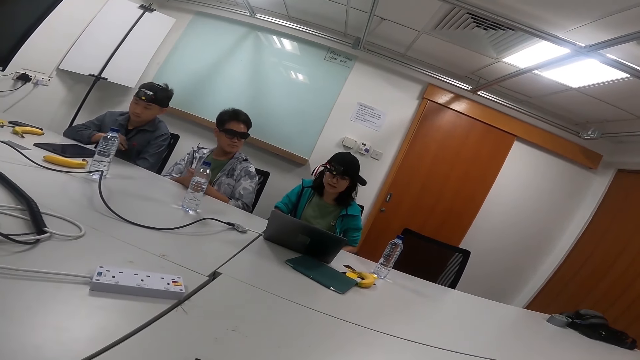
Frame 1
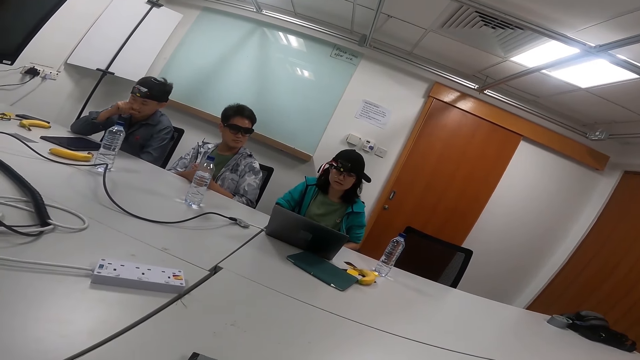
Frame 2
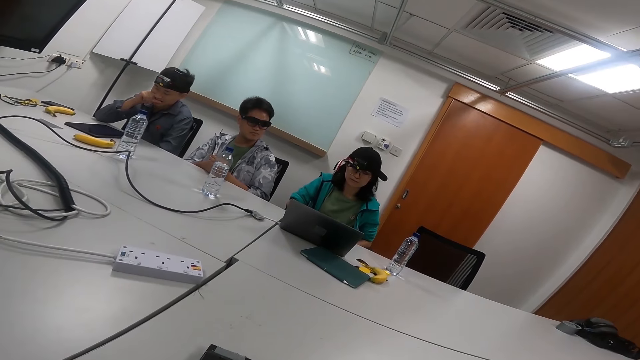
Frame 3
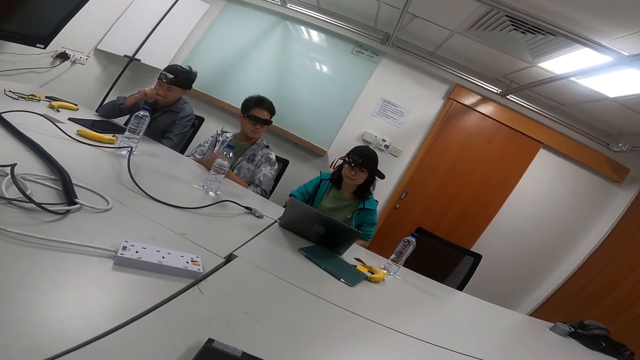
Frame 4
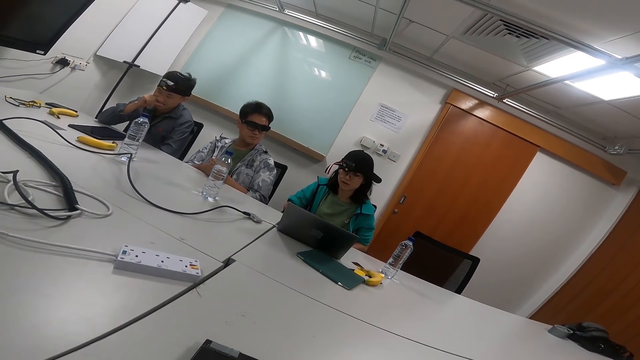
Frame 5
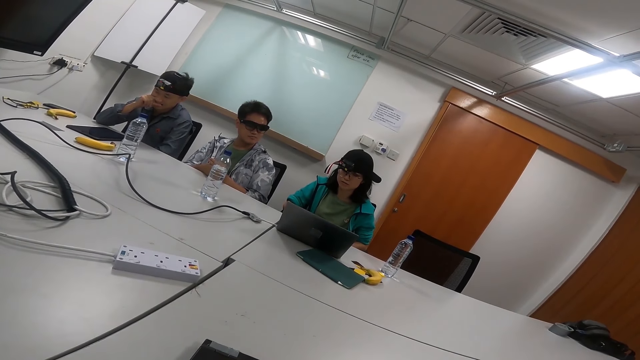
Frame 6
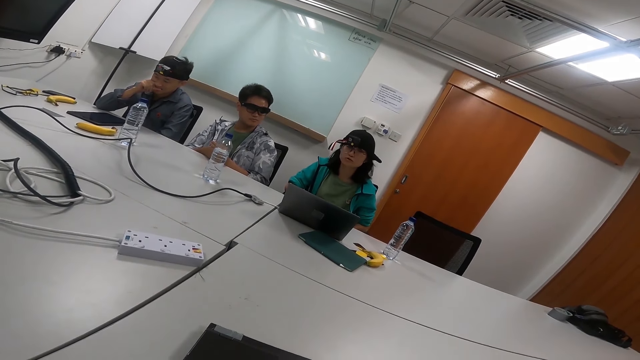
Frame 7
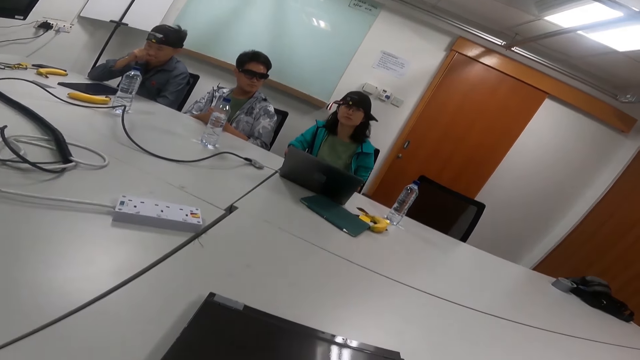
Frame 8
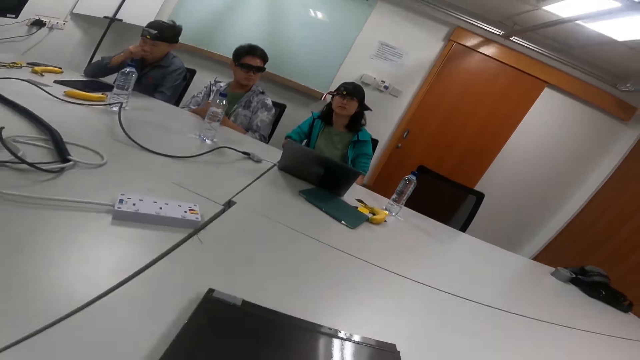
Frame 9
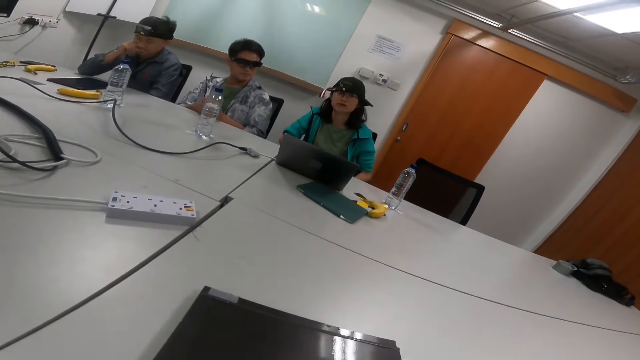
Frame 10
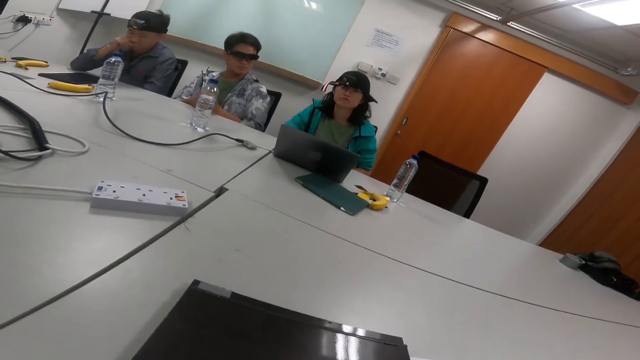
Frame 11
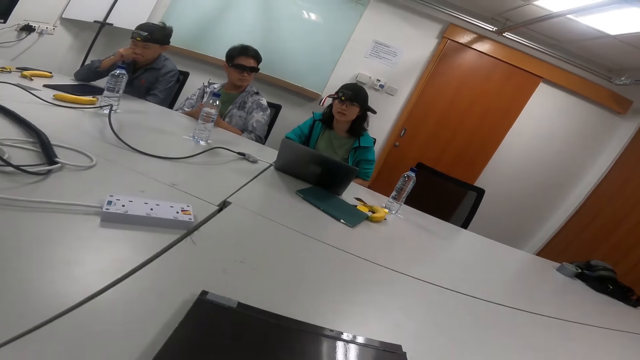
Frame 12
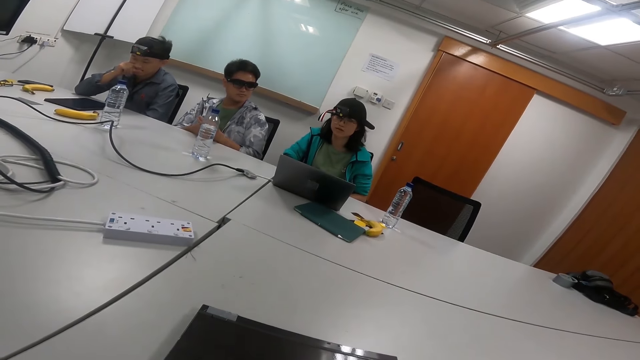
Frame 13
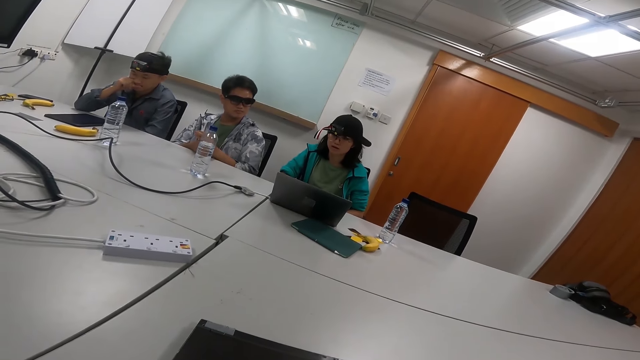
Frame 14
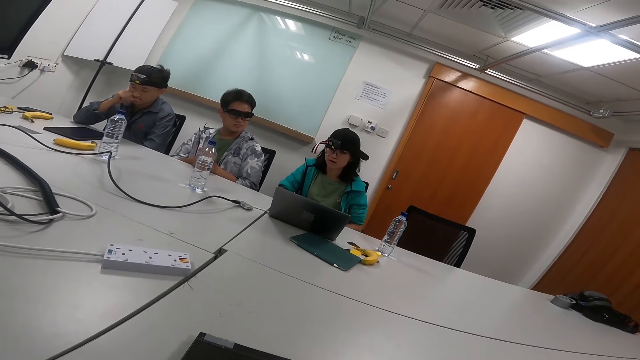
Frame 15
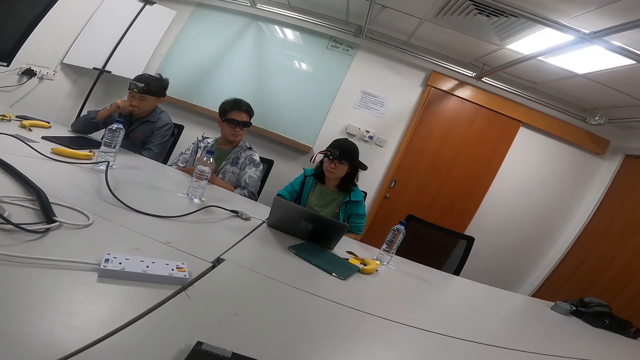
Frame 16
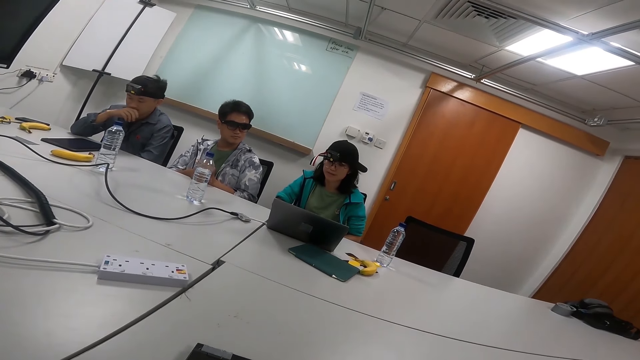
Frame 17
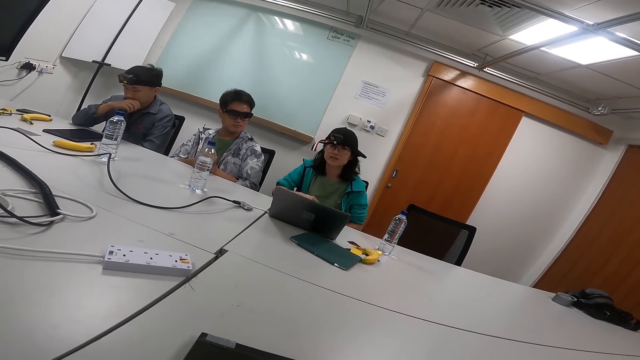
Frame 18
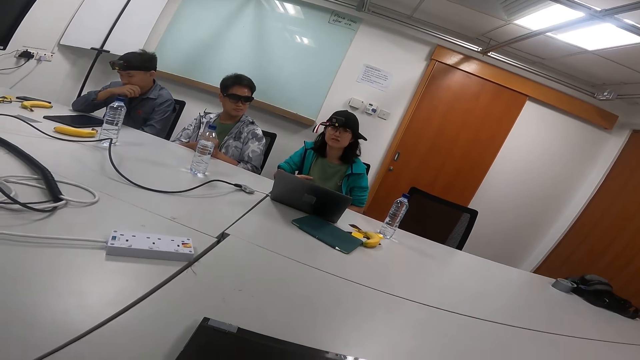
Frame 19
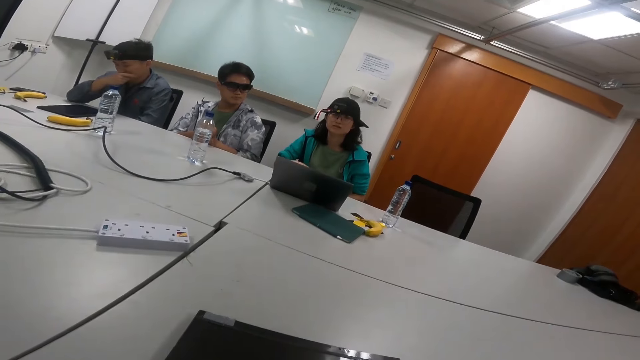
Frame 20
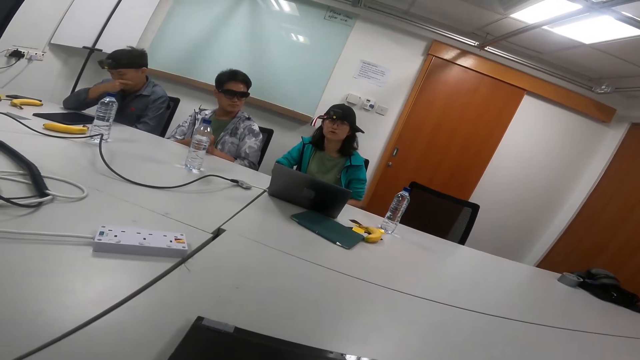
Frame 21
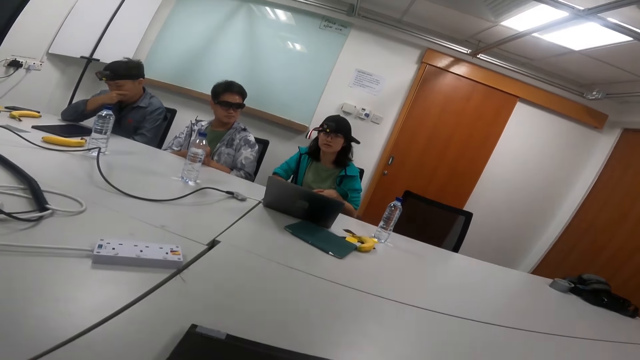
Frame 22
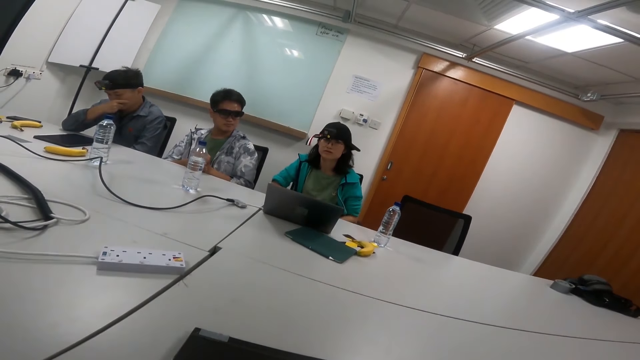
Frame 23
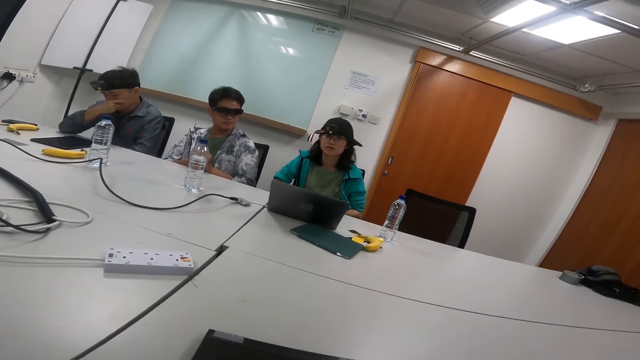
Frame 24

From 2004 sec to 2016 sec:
A person bites his finger. Another person talks in the meeting room.

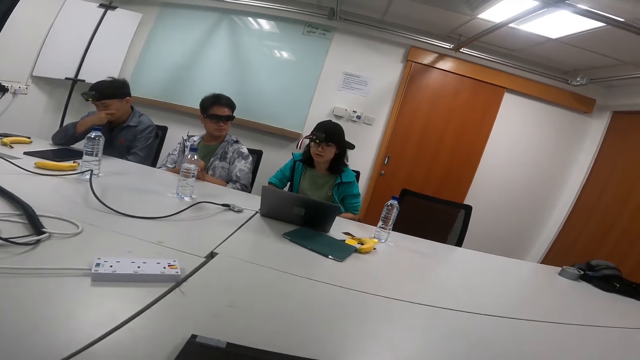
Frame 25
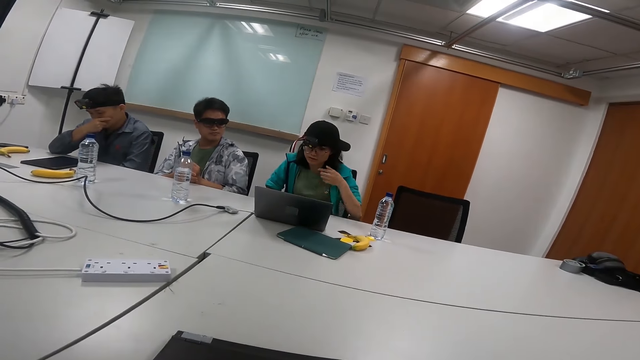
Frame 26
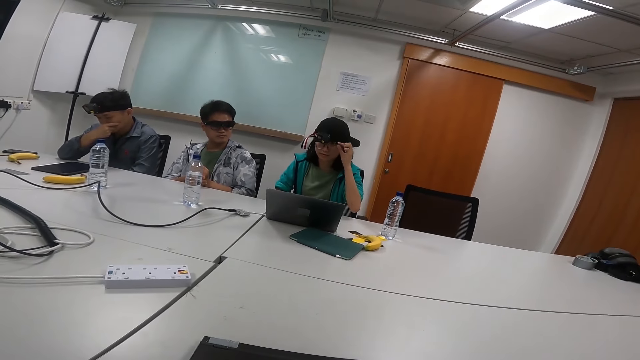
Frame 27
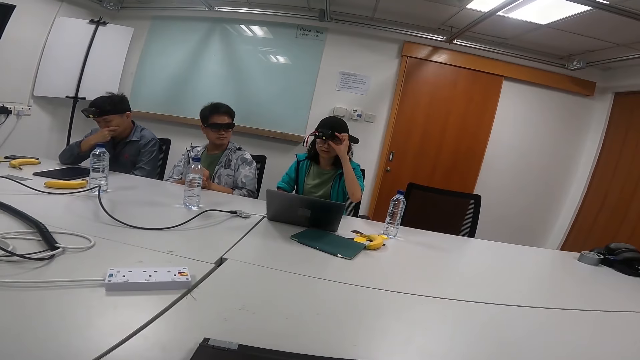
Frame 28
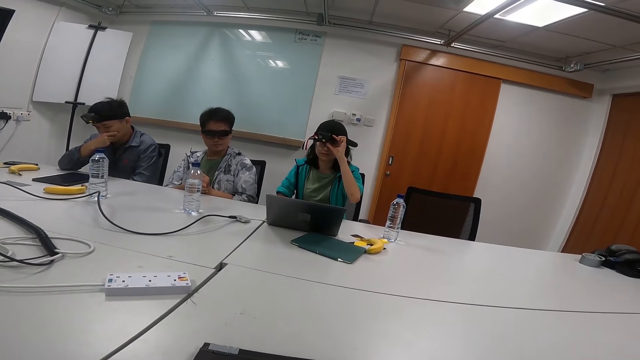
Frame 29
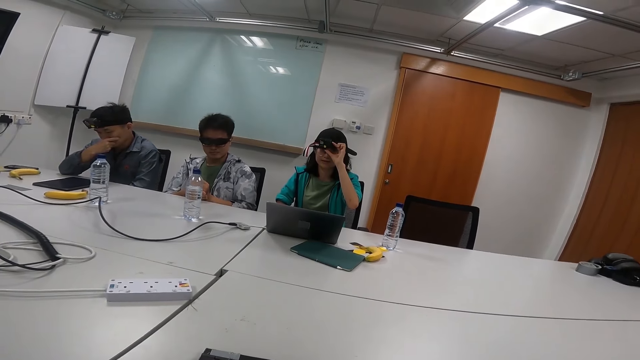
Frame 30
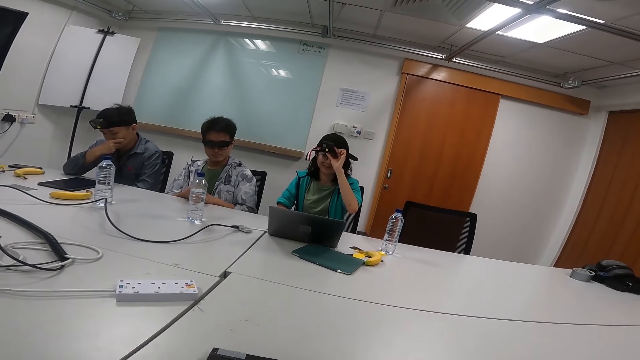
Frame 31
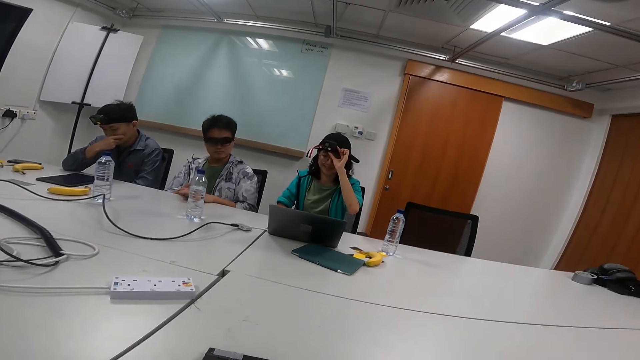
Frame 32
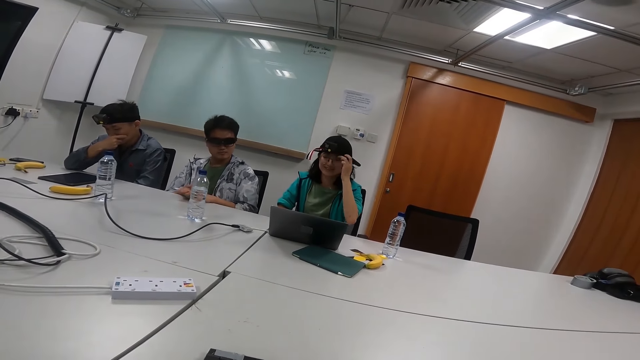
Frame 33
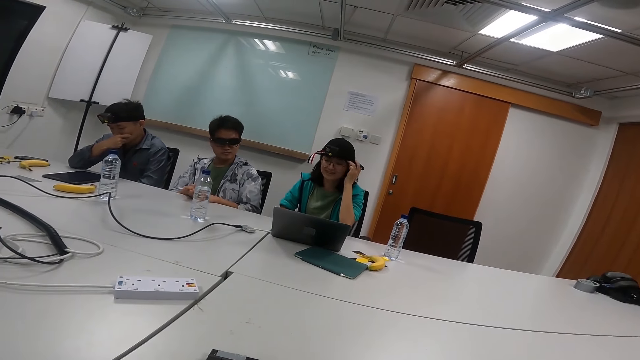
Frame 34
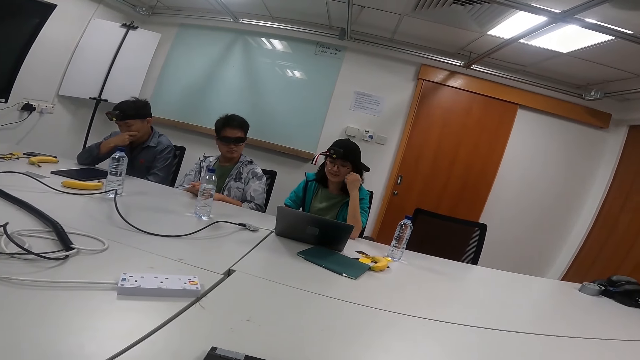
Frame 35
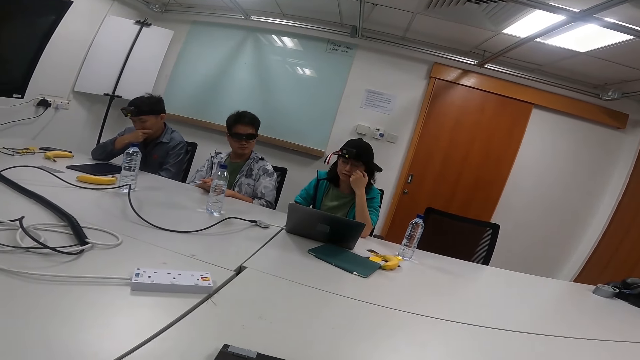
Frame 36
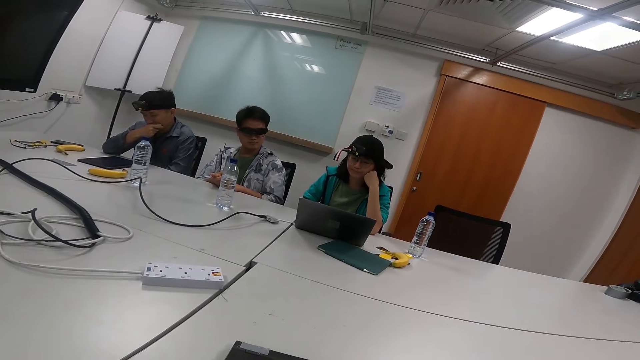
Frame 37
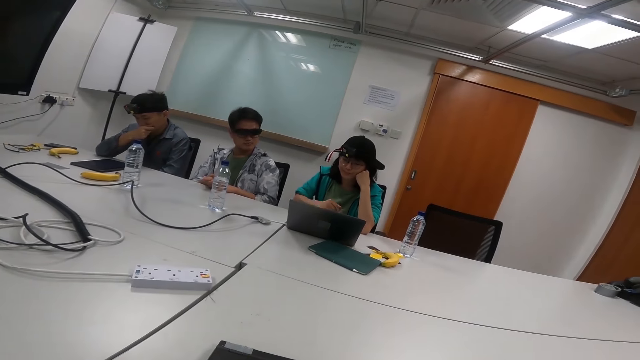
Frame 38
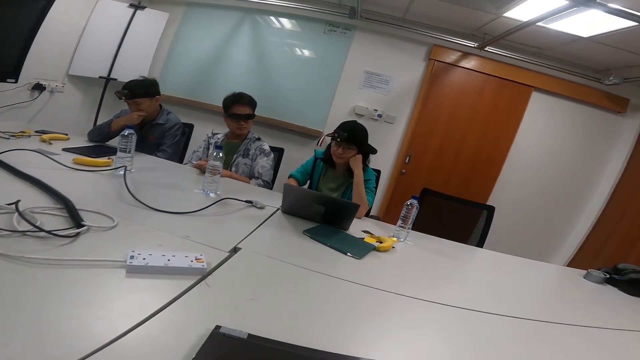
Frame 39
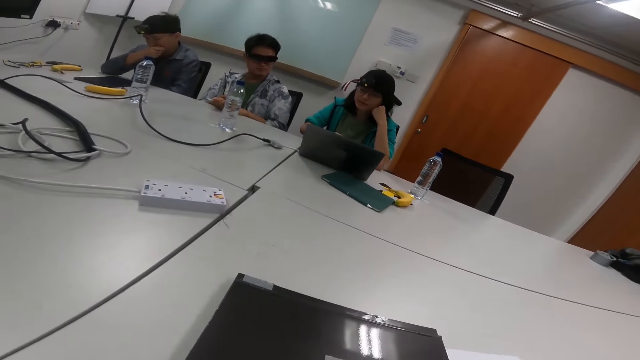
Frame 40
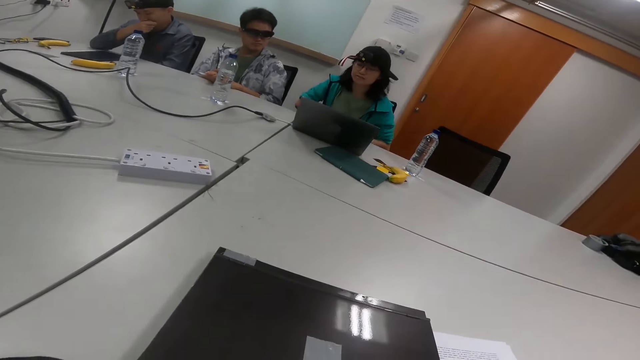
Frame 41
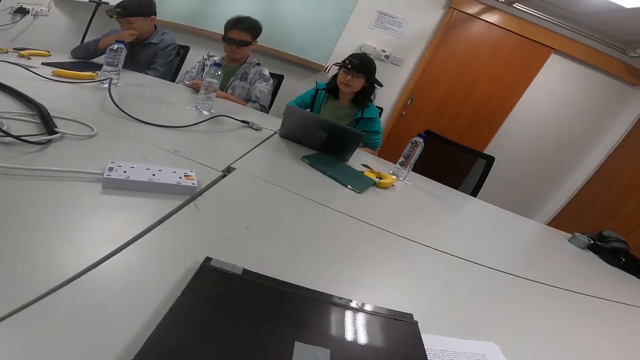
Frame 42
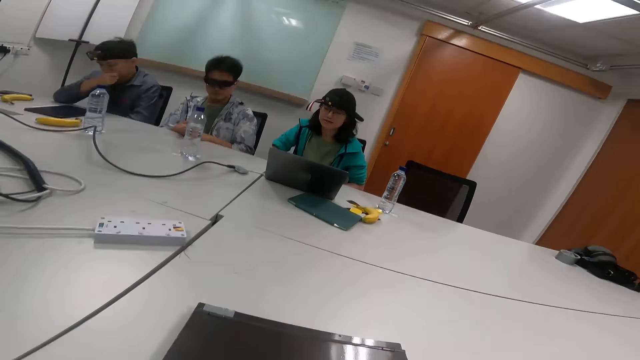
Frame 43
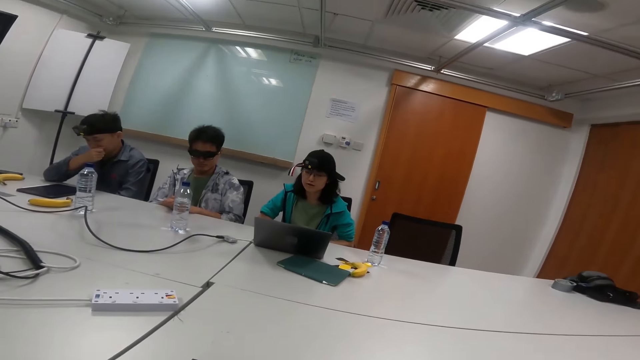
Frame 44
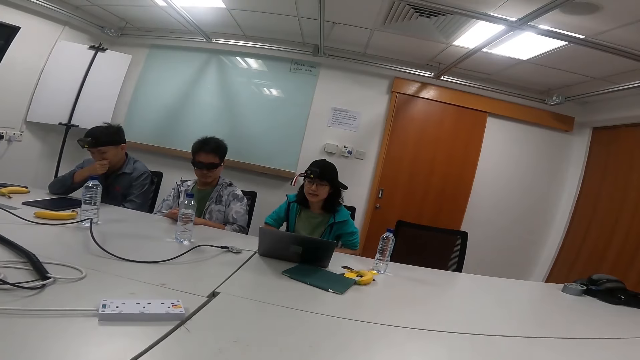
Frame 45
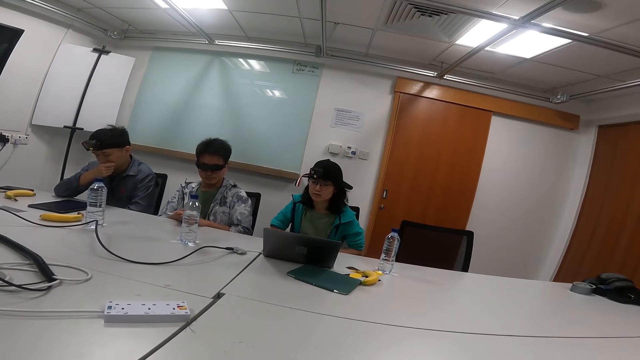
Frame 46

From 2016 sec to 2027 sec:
A person holds the camera on her head. The person puts her hand on her cheek and talks in the meeting room.
